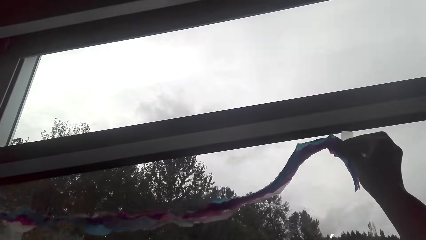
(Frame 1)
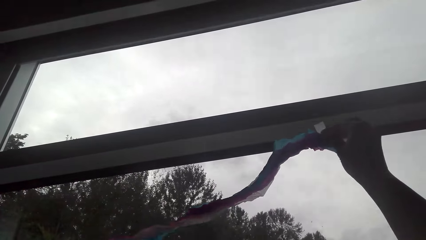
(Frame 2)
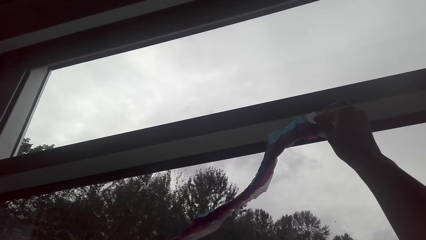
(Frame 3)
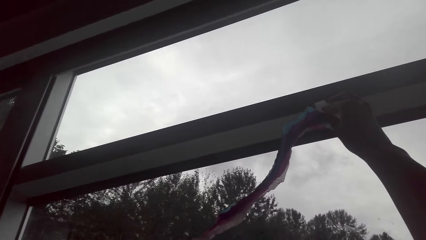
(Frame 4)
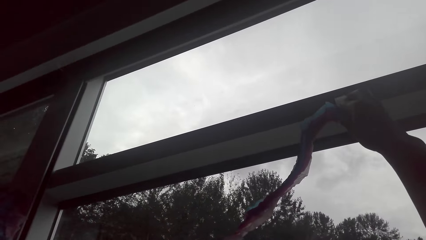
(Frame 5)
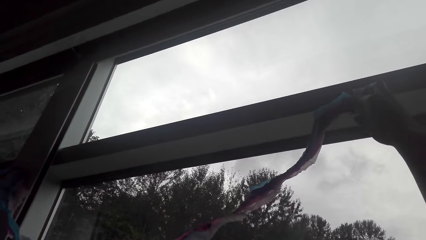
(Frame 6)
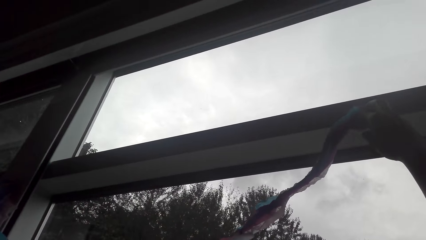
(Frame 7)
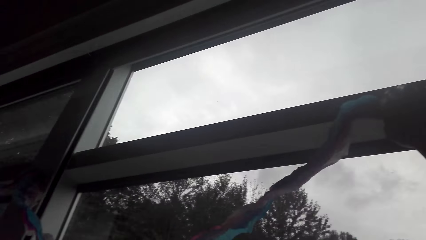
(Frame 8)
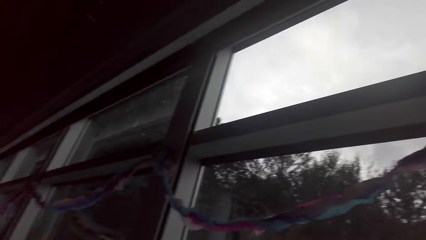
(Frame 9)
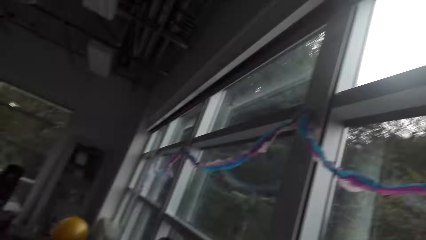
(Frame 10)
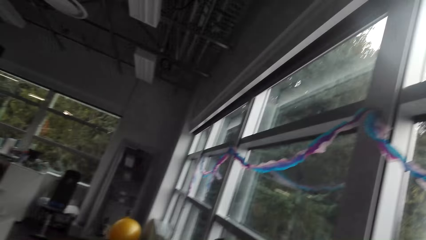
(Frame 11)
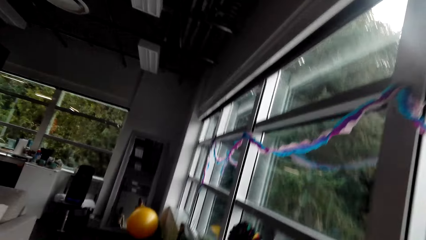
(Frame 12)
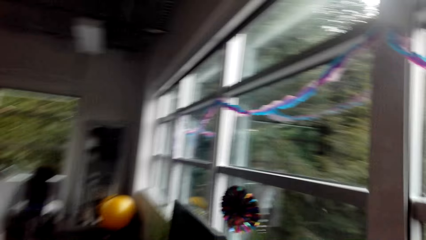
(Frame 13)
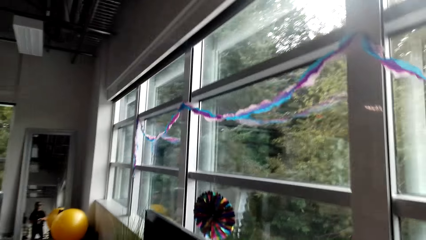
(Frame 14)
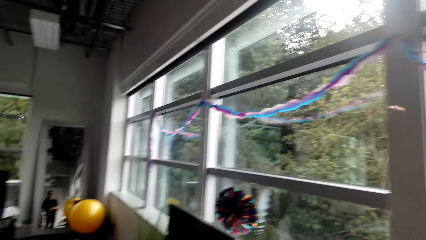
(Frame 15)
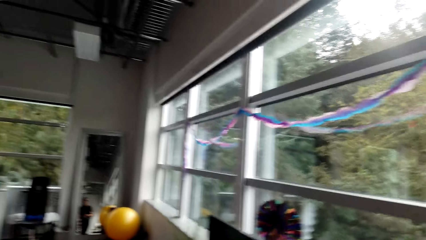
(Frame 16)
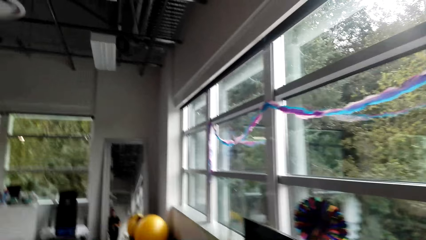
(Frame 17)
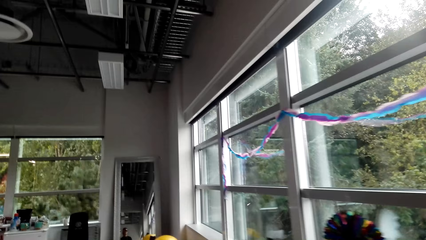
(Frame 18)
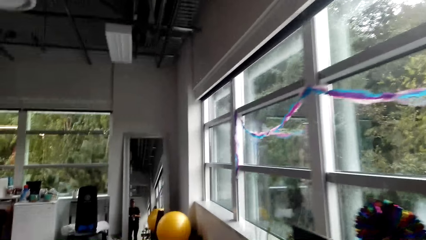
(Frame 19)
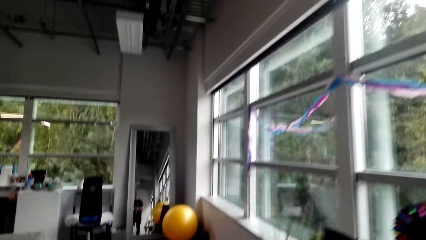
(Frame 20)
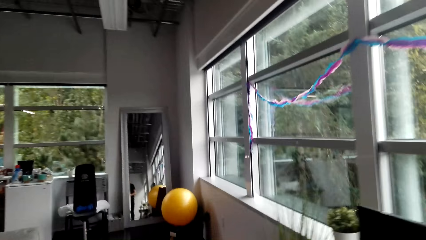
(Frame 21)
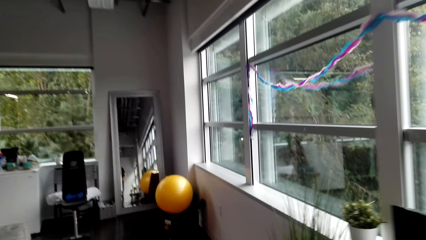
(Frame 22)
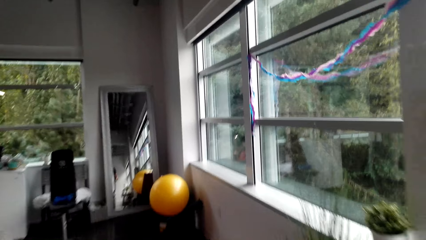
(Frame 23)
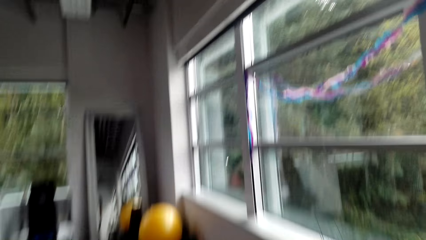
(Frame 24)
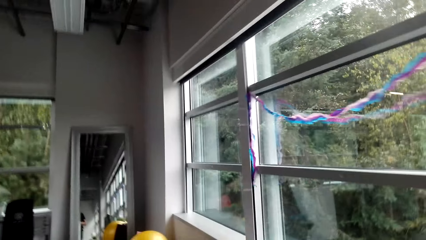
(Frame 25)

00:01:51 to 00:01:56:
The camera wearer sticks the decoration on the window. They move around the room.

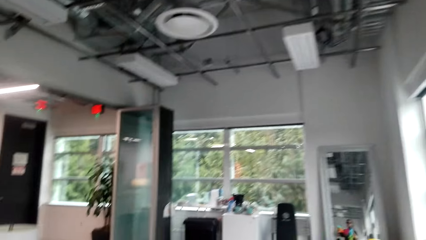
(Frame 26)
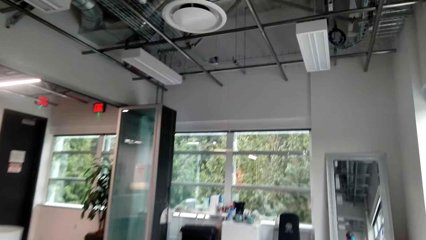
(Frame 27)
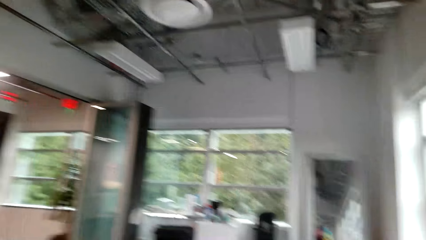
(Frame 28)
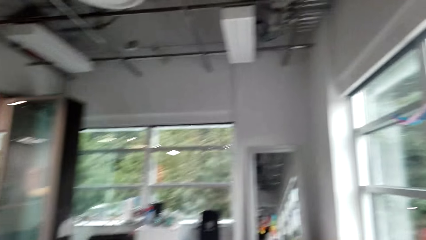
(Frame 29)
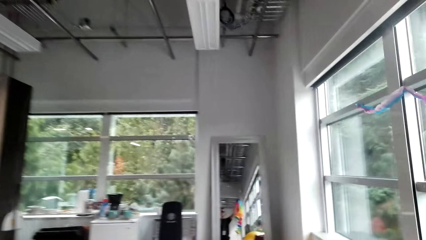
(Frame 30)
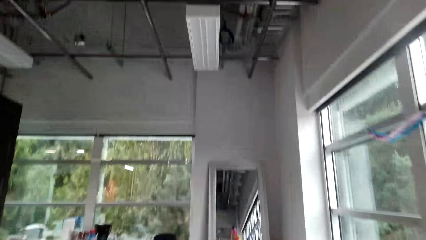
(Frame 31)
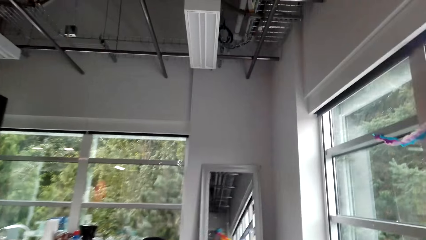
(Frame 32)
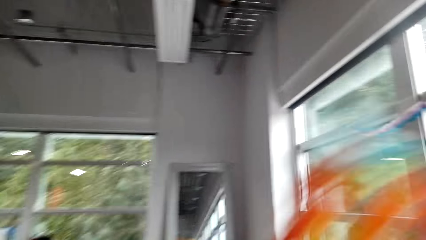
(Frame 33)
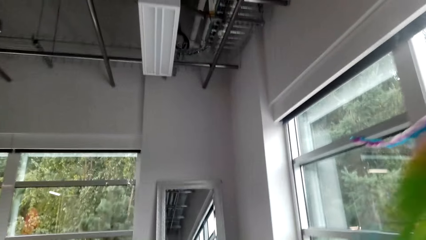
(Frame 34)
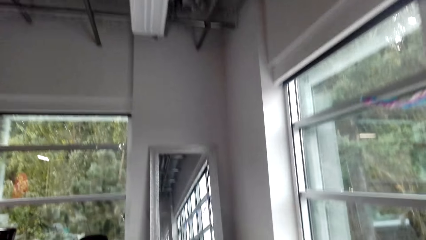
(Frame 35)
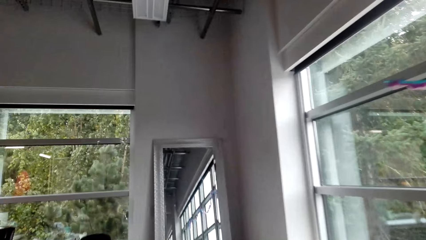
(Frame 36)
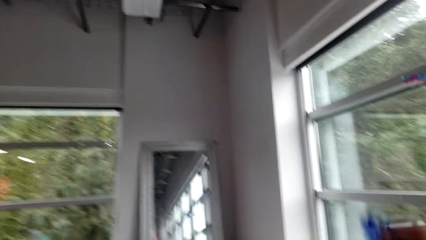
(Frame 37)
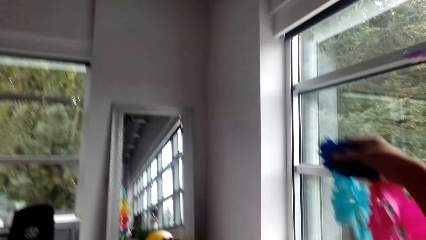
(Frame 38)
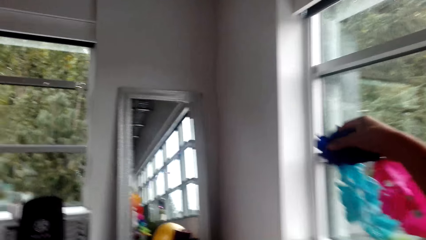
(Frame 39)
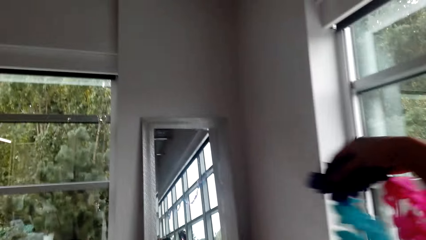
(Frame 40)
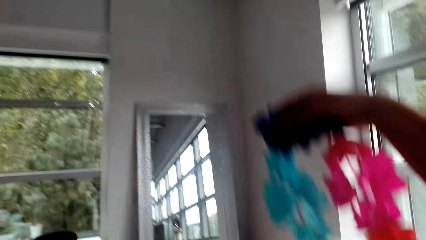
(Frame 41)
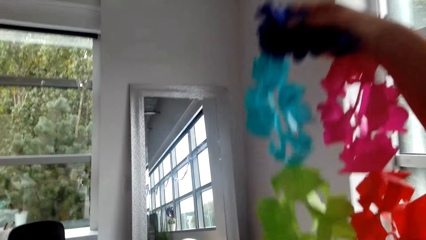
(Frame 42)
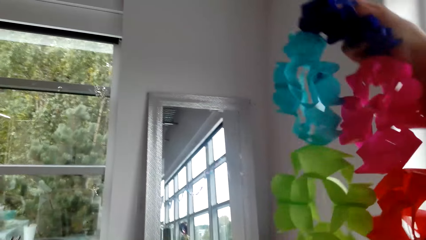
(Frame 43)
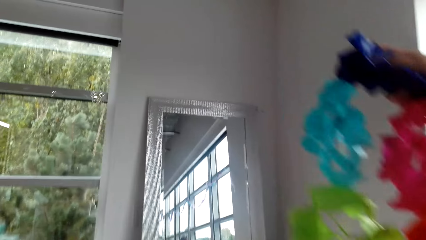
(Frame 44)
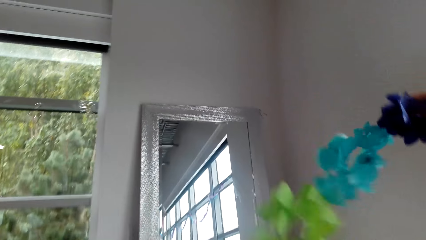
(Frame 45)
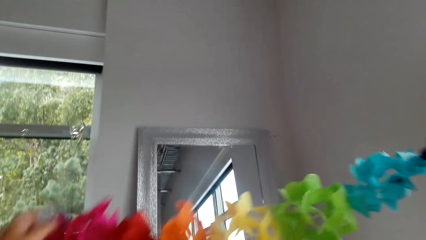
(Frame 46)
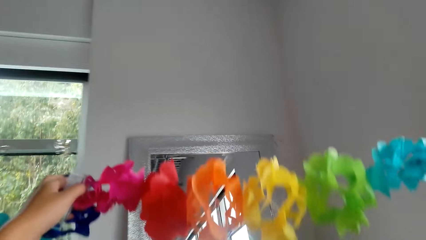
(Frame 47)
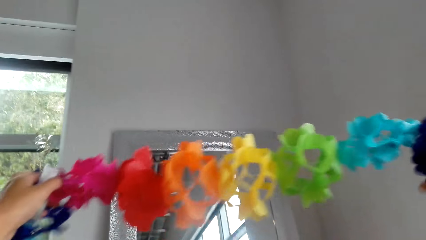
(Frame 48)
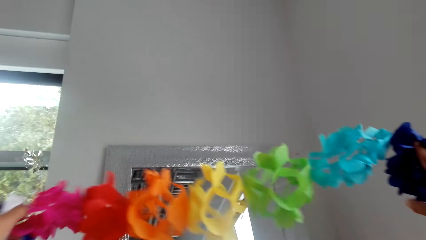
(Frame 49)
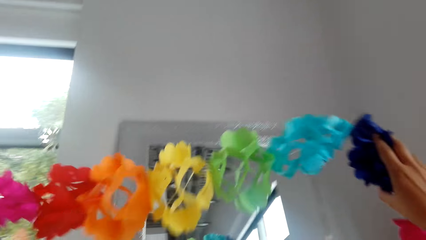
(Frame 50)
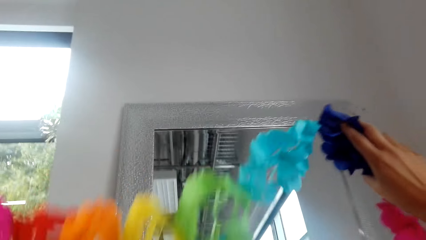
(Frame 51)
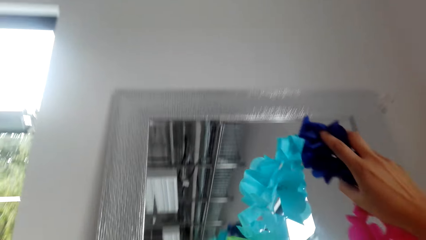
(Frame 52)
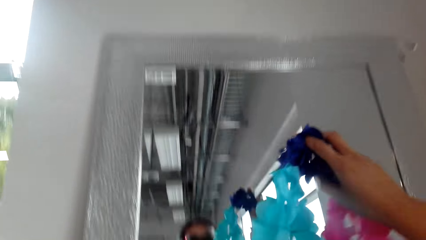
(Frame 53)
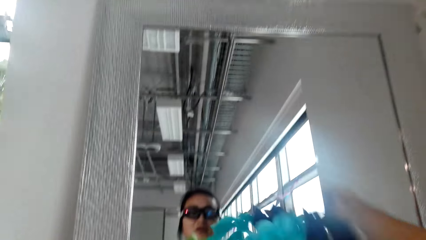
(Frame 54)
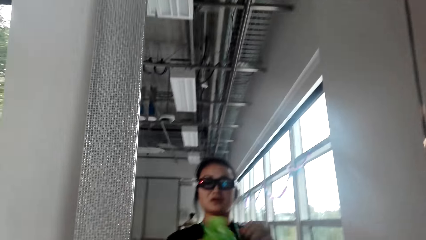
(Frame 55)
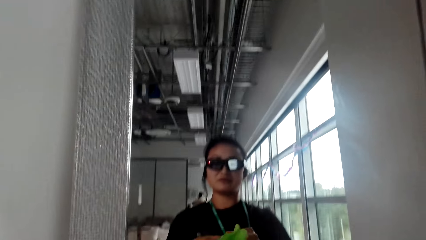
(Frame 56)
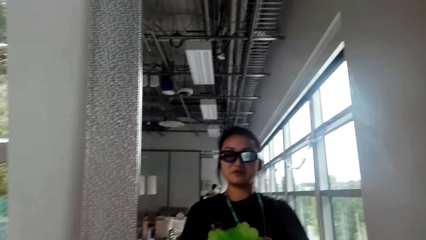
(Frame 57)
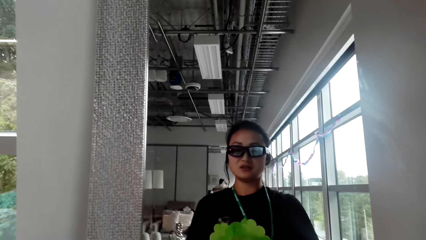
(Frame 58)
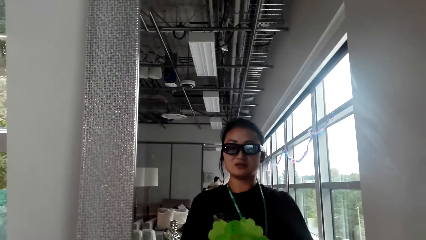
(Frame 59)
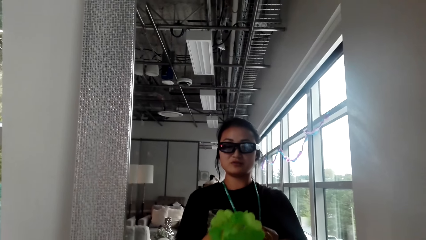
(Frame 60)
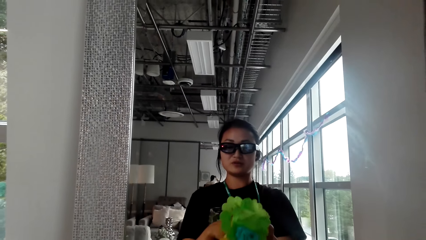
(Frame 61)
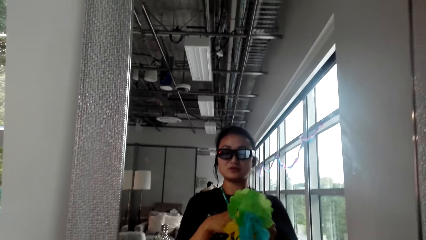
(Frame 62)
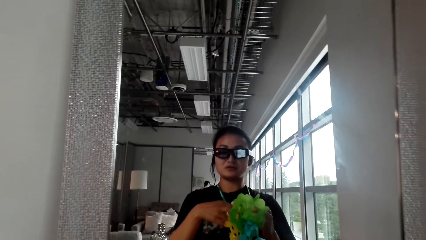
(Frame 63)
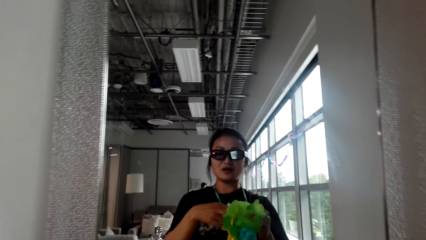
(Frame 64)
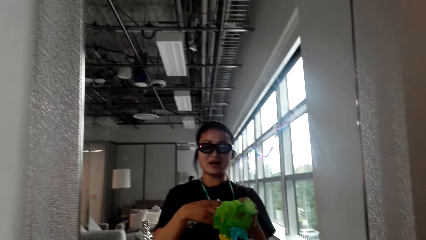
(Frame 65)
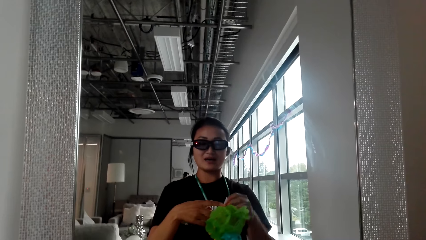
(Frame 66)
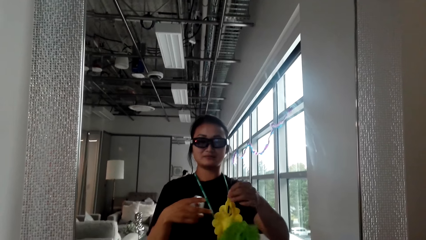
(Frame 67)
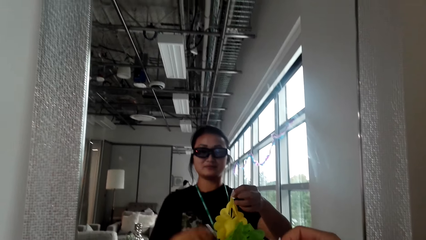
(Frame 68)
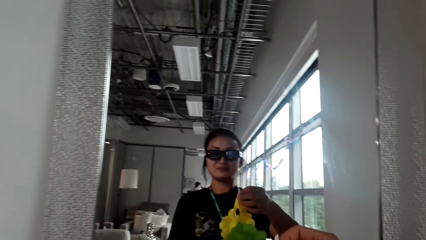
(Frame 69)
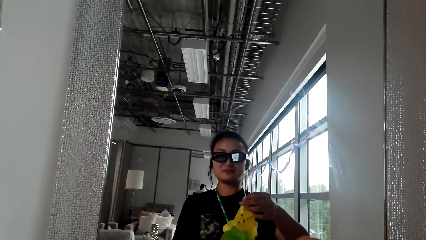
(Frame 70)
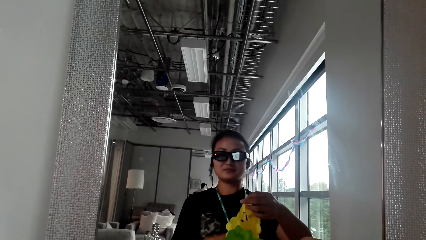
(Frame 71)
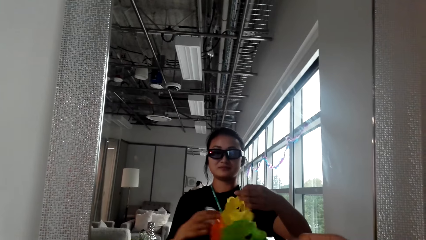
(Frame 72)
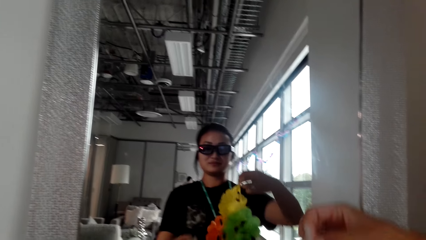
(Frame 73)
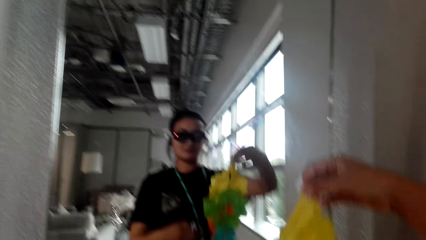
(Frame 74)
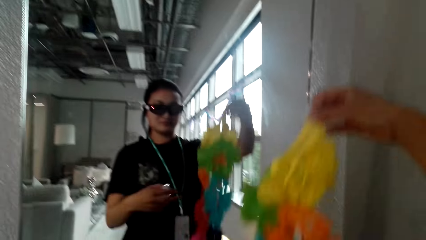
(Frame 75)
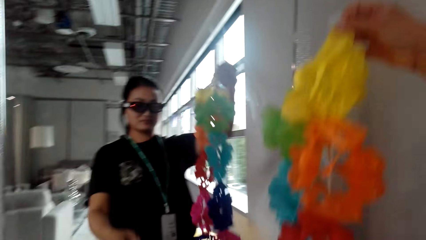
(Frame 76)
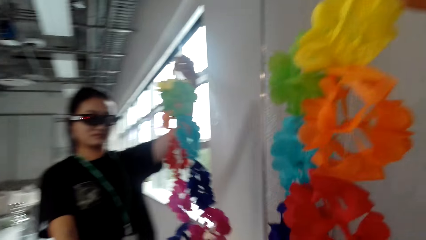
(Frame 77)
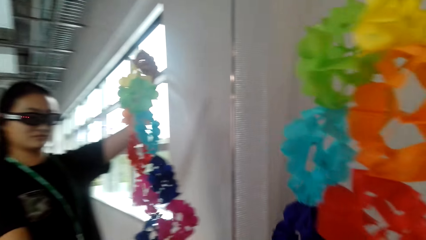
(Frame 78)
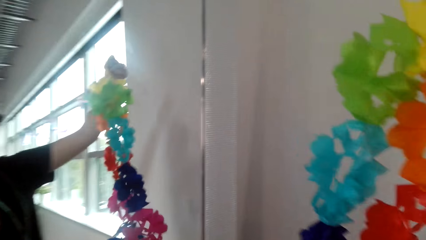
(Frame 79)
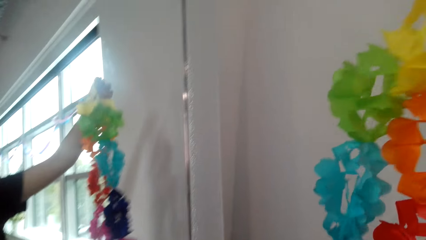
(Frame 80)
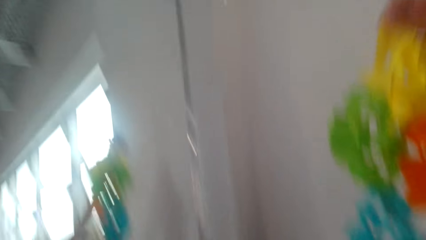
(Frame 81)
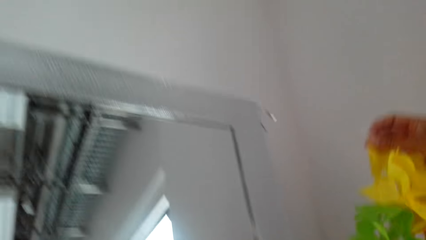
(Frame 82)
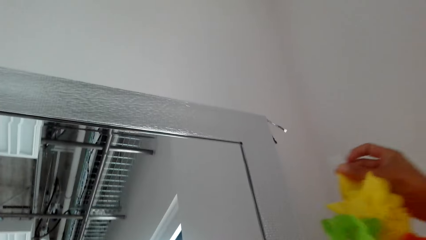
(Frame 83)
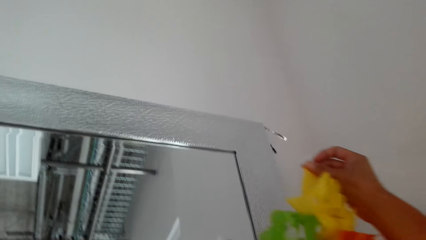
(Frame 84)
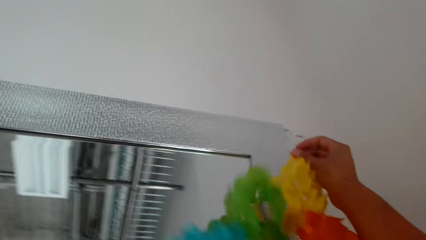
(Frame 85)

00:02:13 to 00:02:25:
The camera wearer moves around the room. She looks at herself on the mirror.
